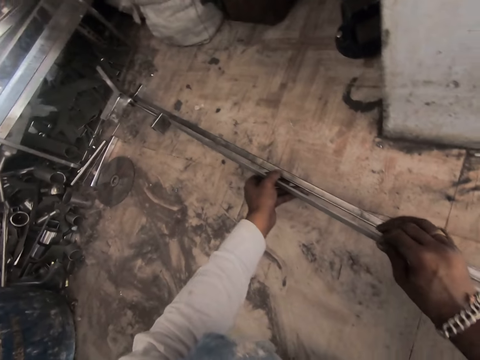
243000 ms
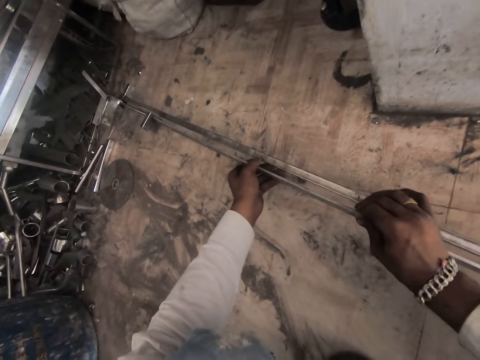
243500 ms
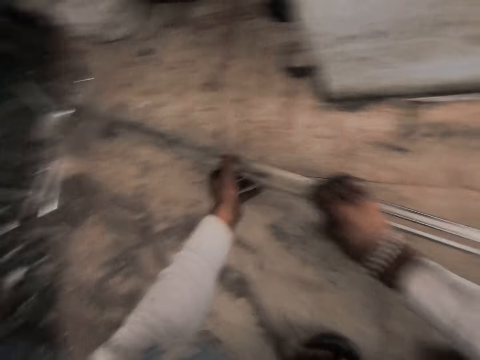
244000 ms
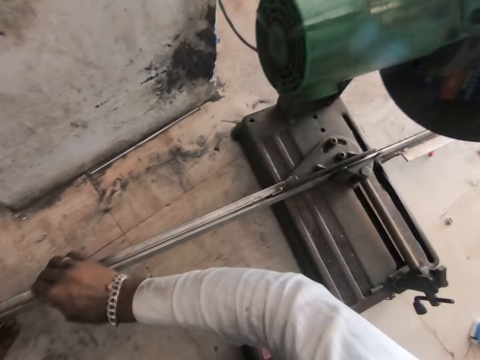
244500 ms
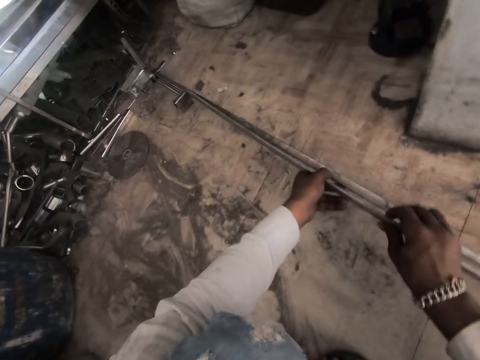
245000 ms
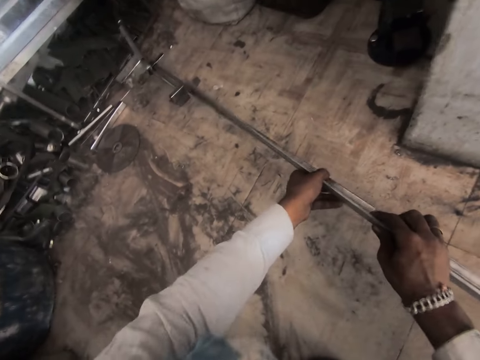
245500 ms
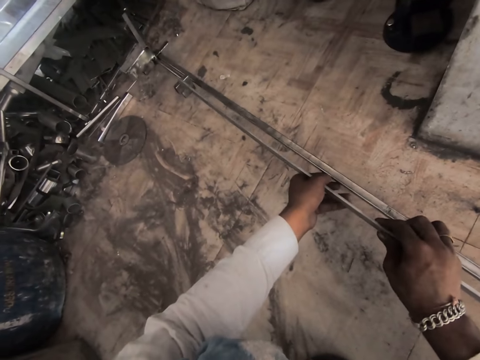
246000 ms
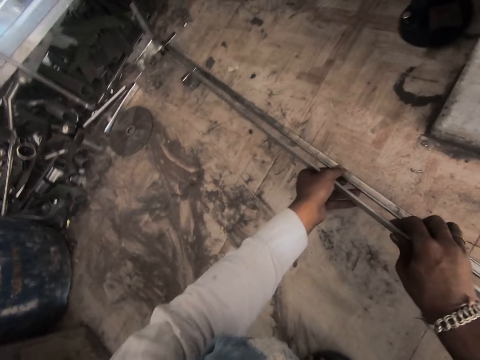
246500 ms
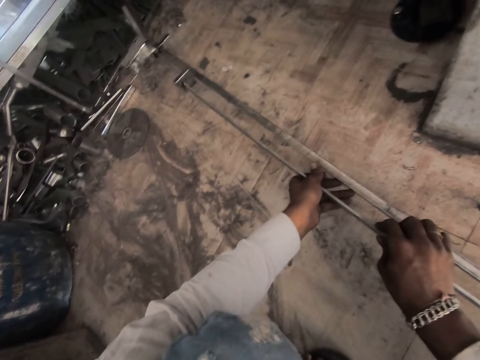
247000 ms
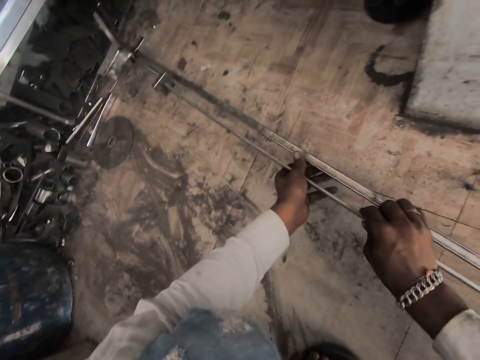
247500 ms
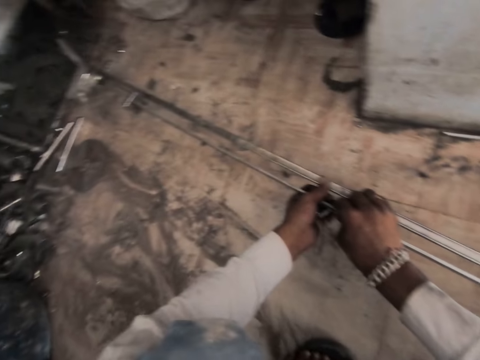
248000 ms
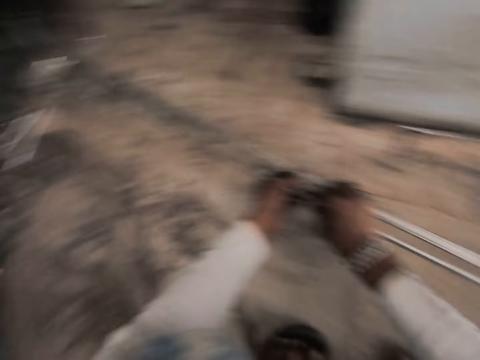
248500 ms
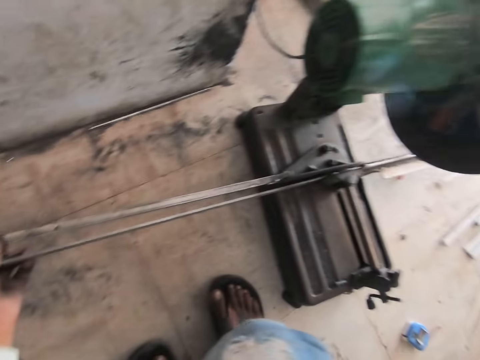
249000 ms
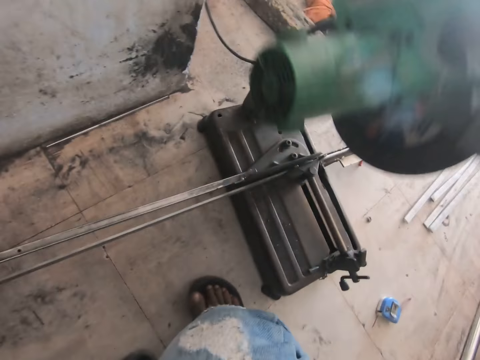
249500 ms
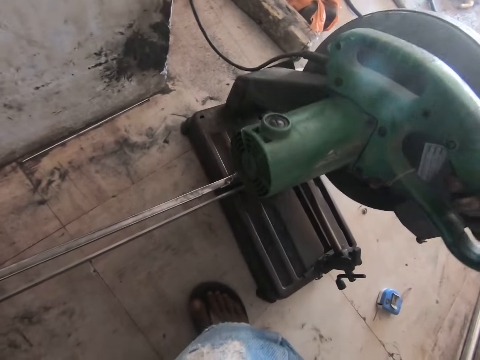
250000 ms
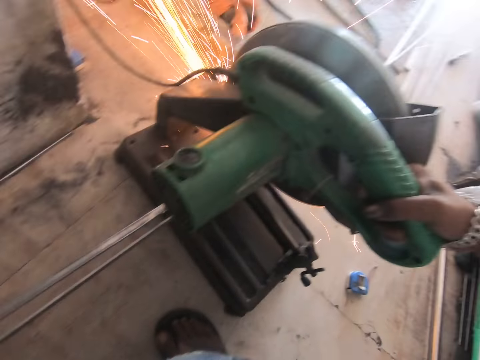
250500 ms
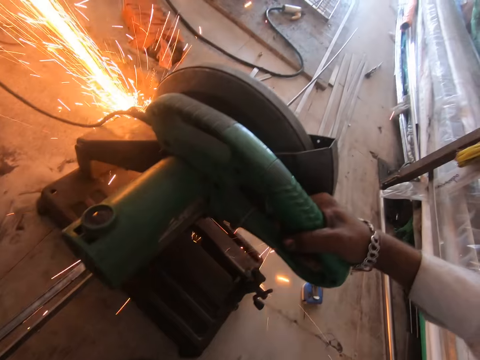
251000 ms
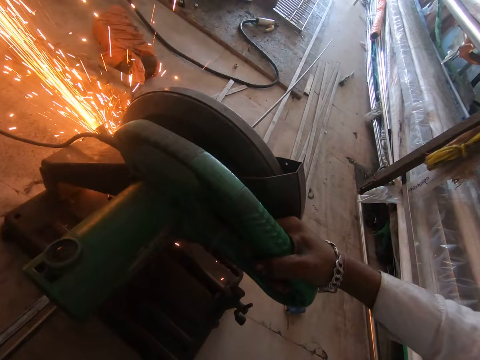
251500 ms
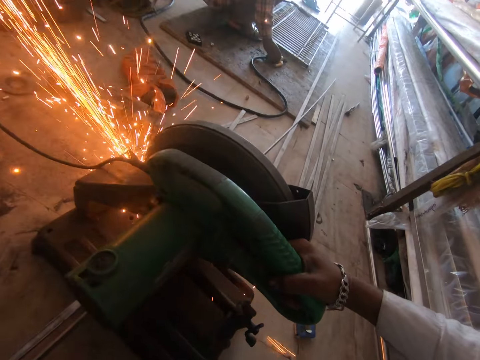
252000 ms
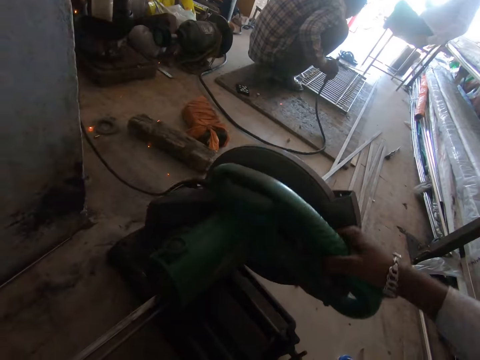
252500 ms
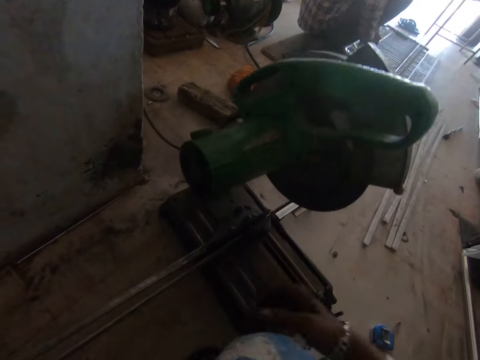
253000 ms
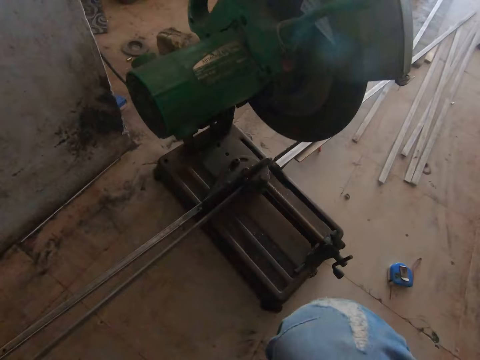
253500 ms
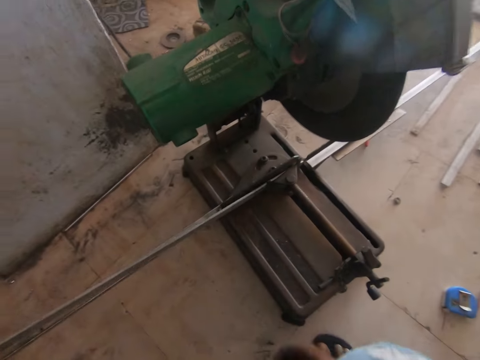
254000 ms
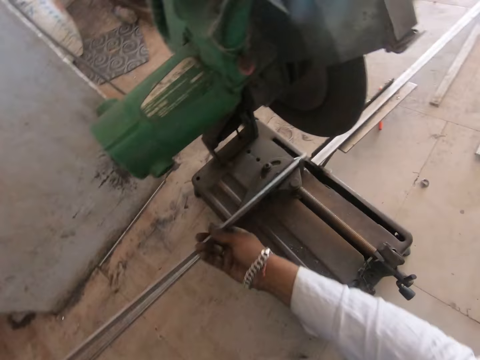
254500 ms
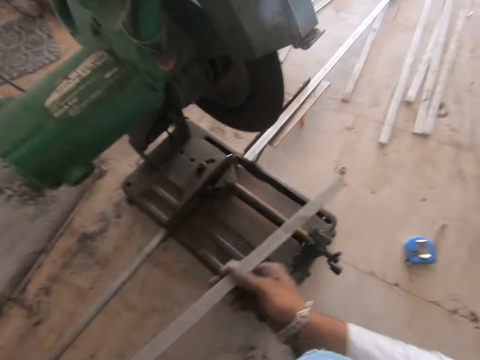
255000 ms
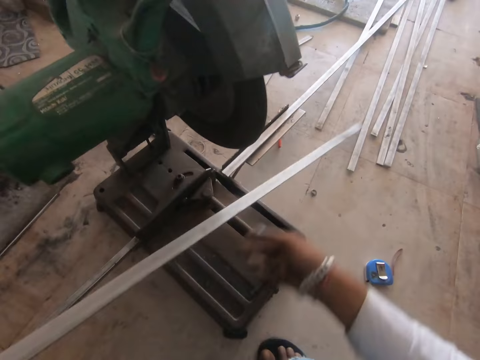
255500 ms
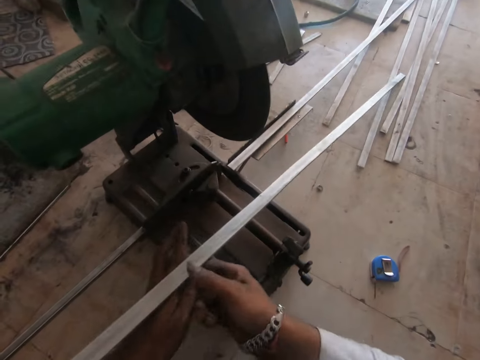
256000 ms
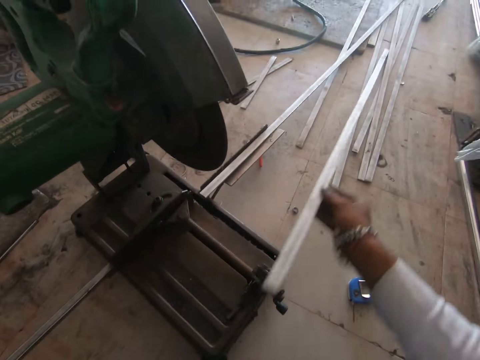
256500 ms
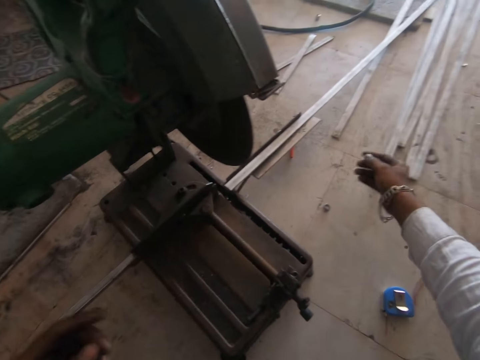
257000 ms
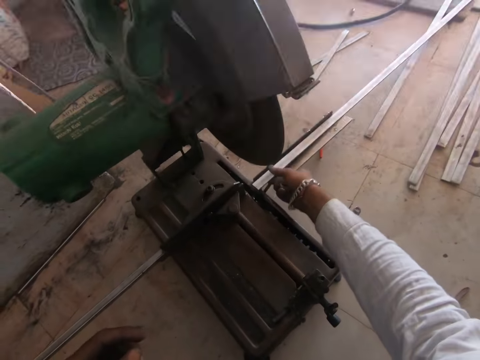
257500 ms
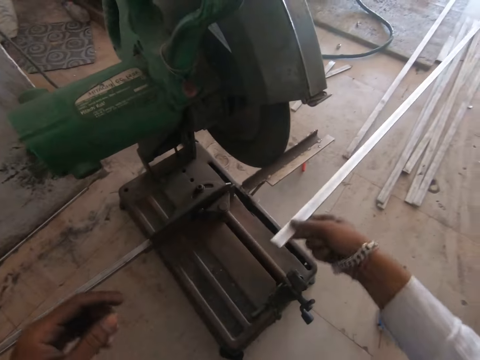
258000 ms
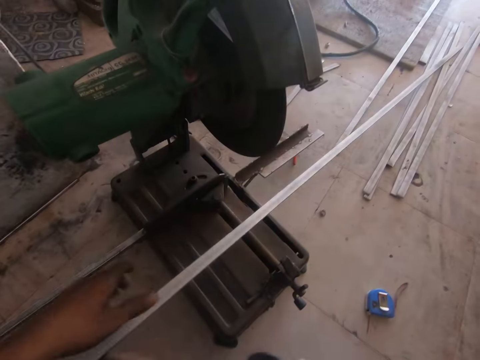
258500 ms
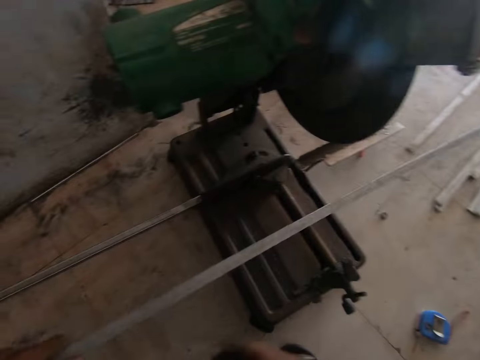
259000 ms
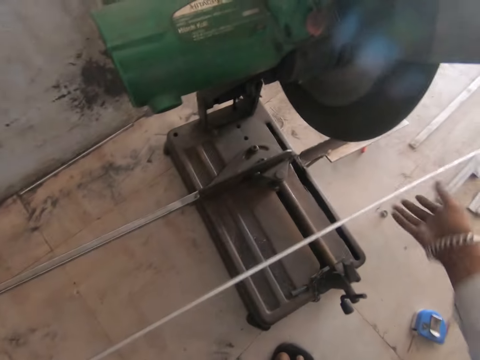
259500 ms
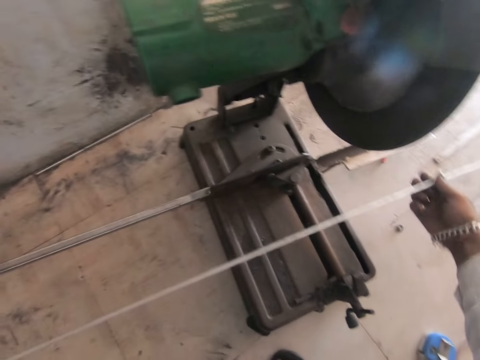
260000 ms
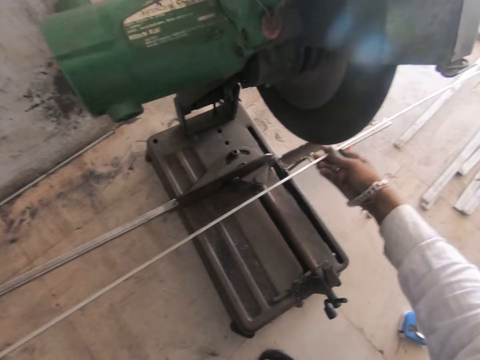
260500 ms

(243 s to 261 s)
The camera wearer moves the machine. They cut the steel cutter with the cutter machine. They weld the metal. They place the steel metal on the floor. They pick up the steel metal.

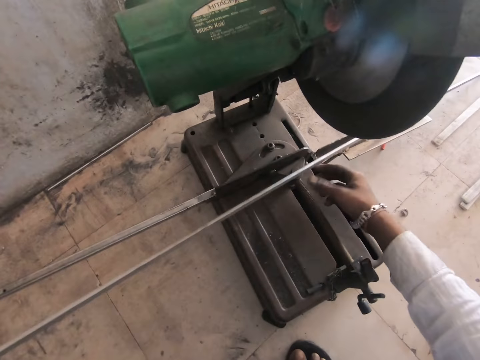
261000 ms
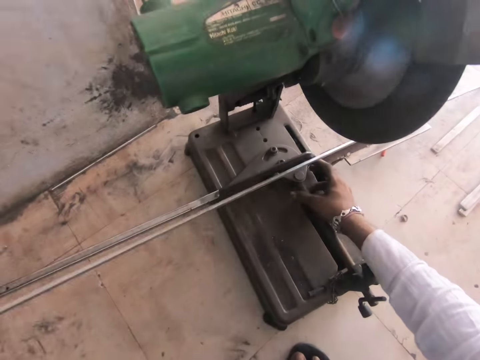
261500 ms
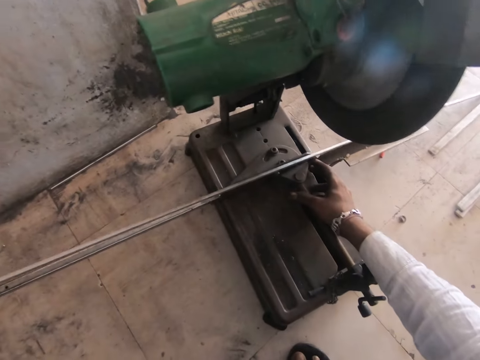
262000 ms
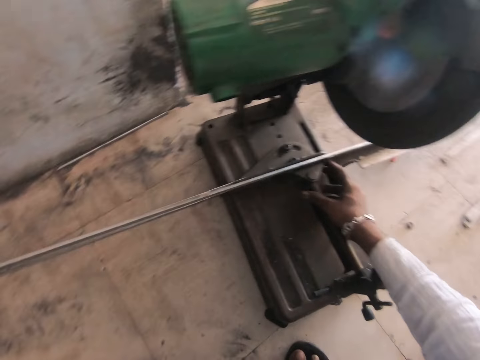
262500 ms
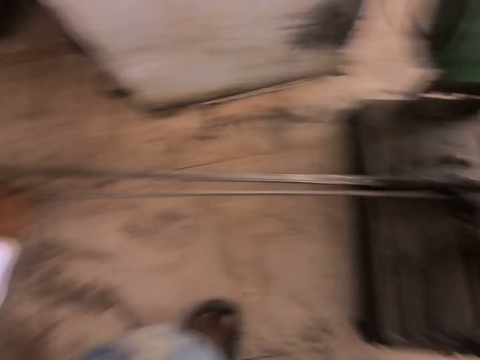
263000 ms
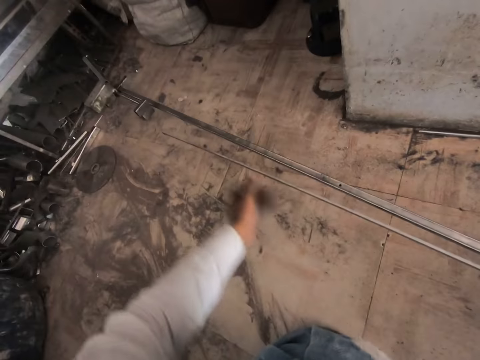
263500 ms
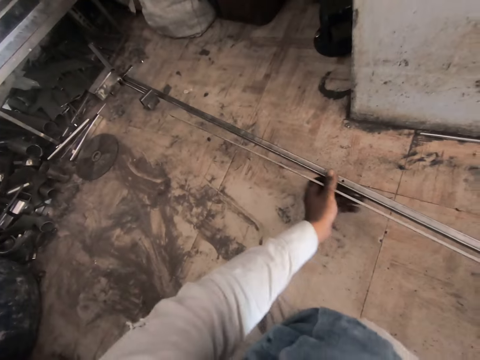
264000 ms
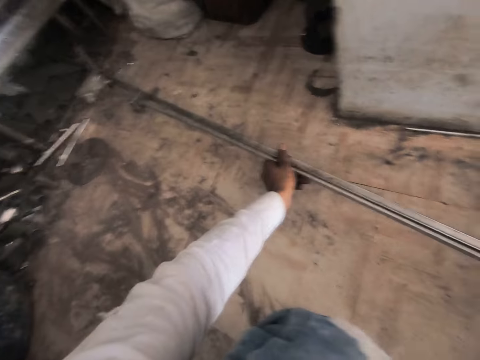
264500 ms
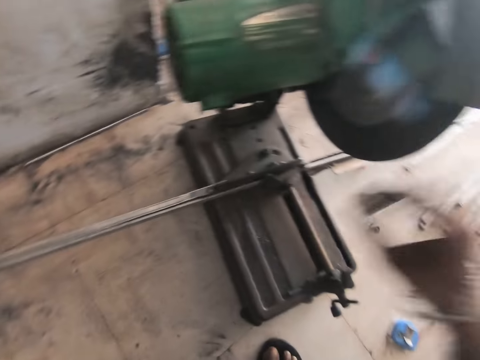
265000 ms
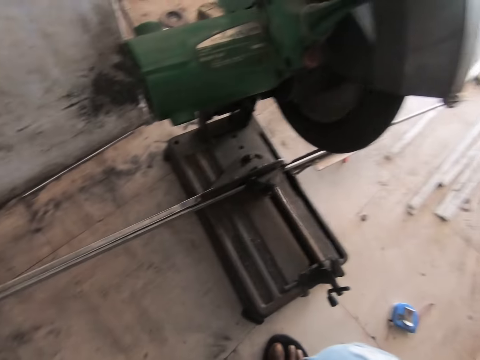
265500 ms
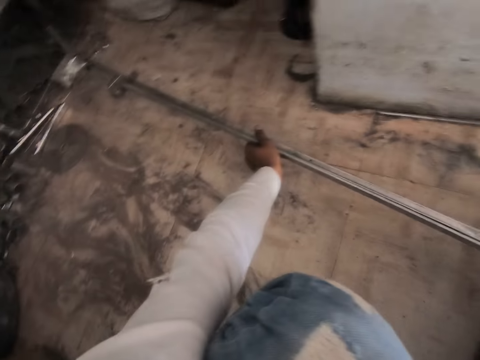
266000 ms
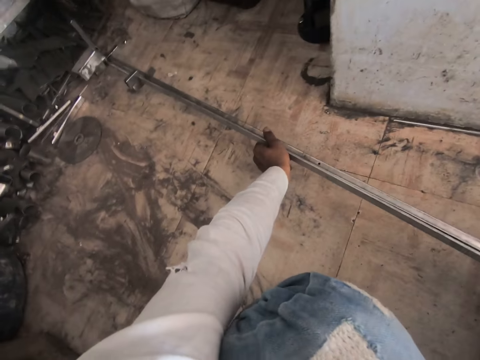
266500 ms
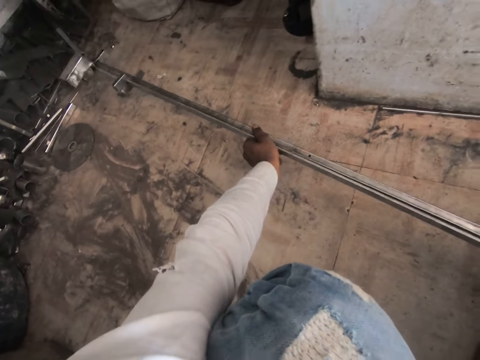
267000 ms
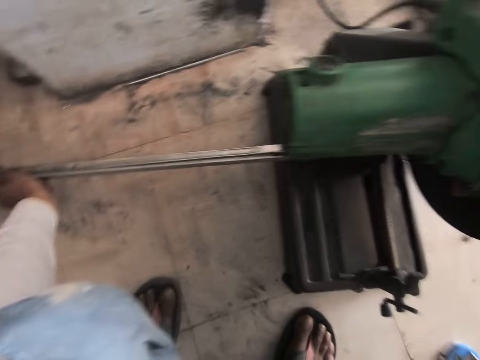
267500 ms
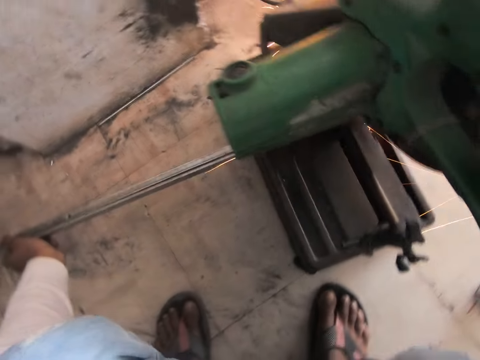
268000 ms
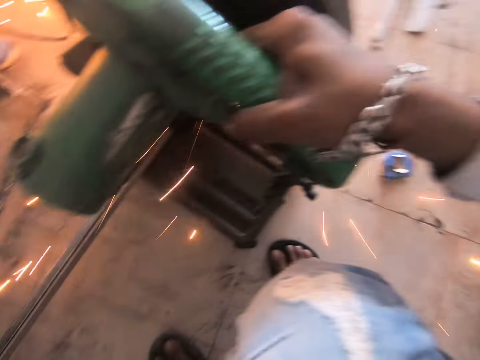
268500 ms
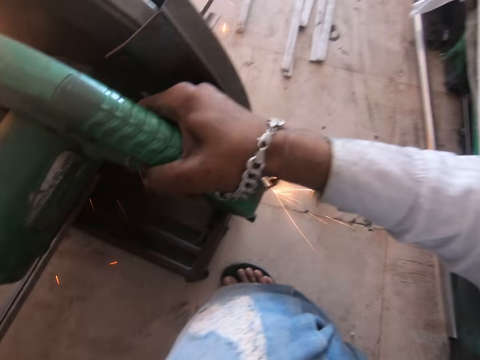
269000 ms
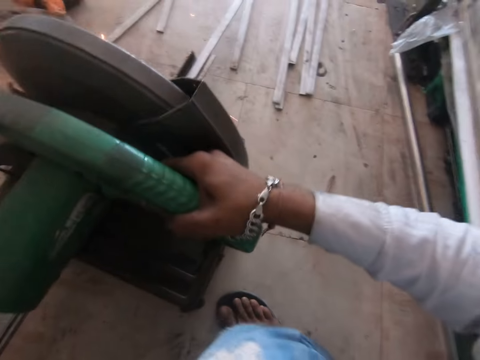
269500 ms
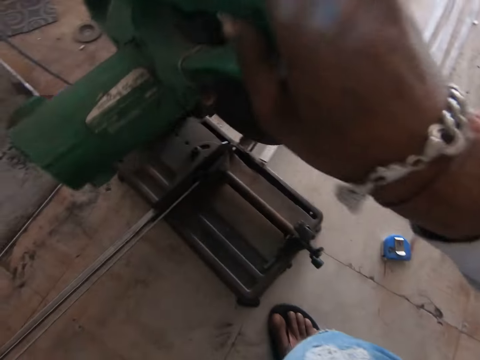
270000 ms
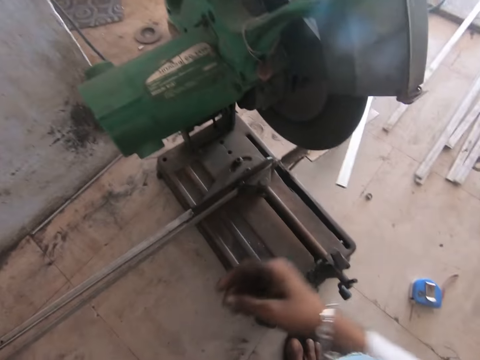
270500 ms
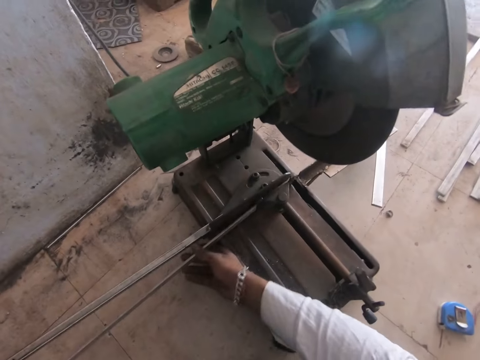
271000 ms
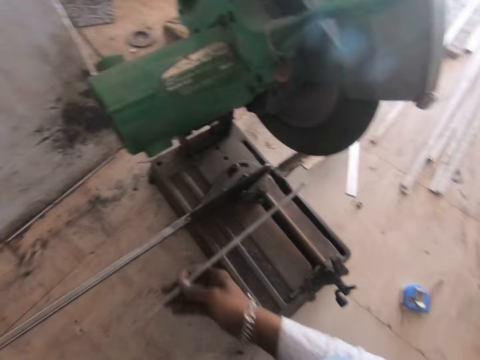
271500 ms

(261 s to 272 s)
The camera wearer places the steel metal on the machine cutter. They adjust the steel cutter machine. They cut the steel metal with the cutter machine. They weld the metal.
